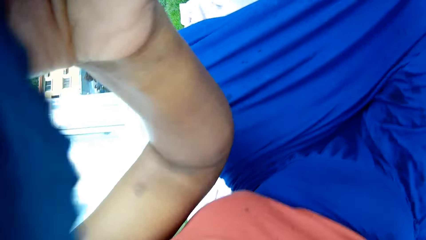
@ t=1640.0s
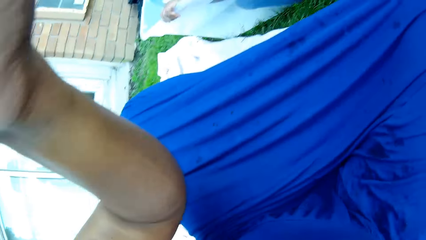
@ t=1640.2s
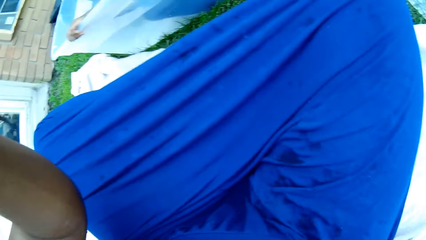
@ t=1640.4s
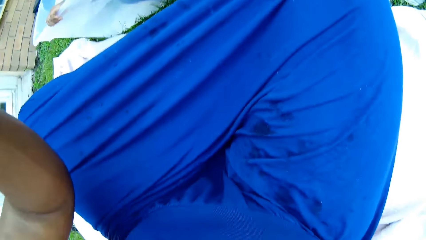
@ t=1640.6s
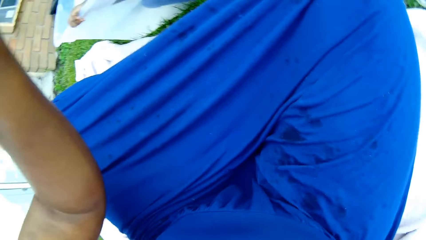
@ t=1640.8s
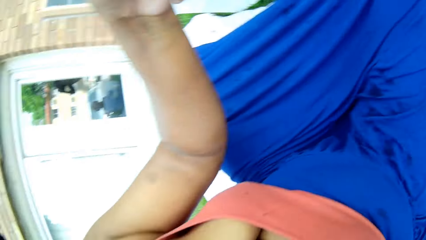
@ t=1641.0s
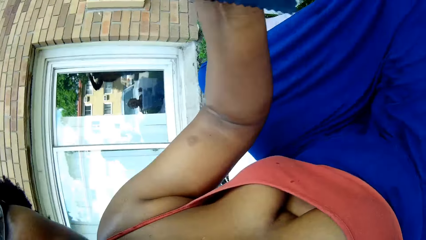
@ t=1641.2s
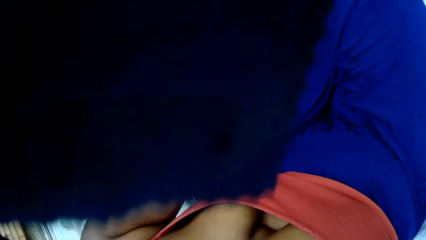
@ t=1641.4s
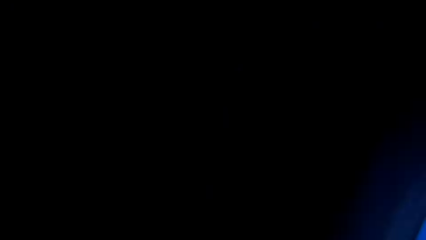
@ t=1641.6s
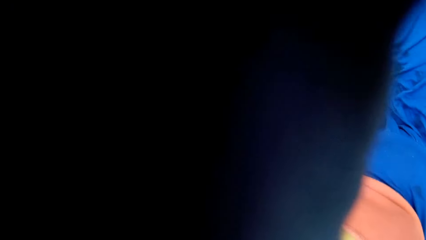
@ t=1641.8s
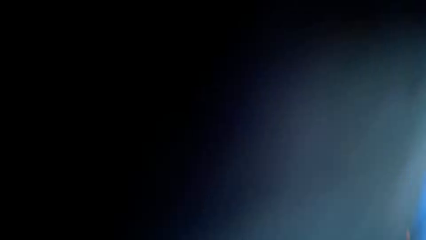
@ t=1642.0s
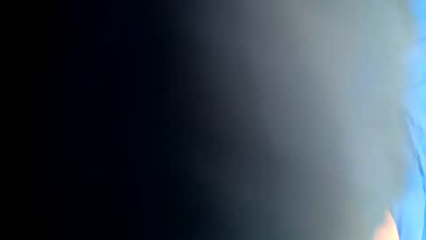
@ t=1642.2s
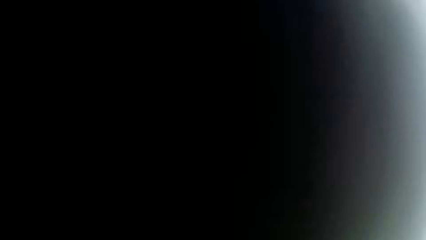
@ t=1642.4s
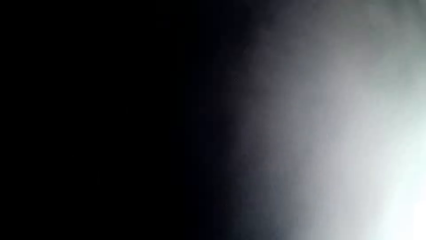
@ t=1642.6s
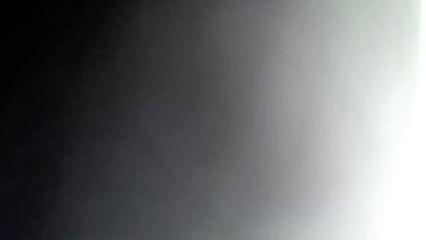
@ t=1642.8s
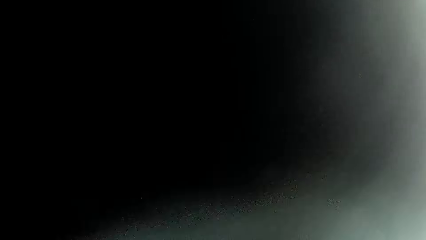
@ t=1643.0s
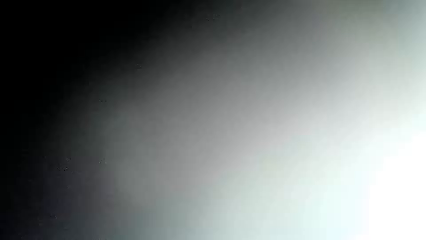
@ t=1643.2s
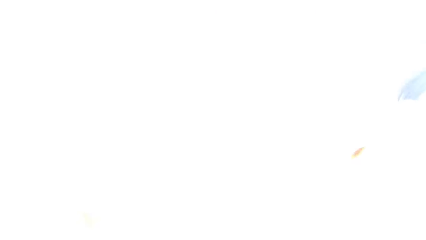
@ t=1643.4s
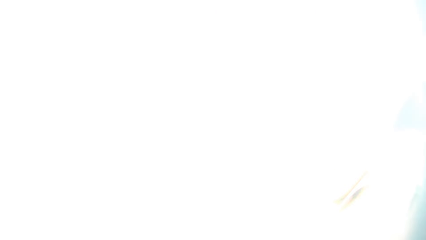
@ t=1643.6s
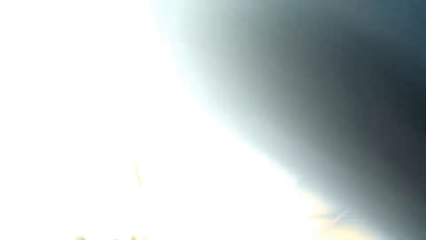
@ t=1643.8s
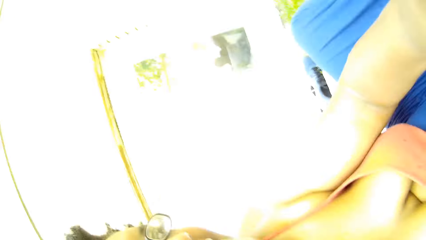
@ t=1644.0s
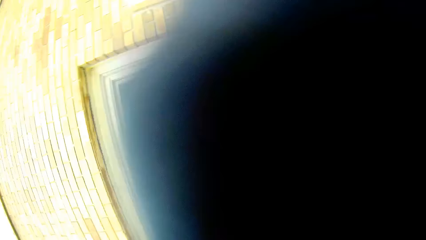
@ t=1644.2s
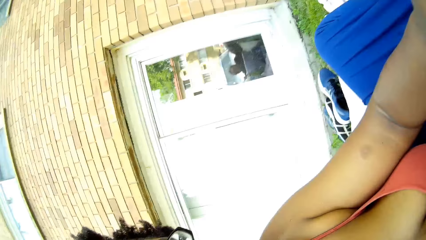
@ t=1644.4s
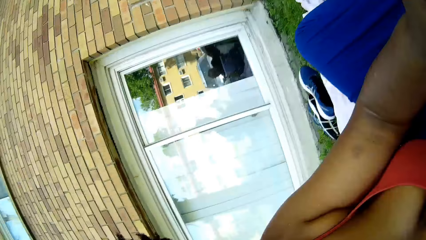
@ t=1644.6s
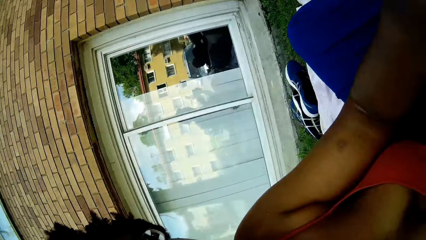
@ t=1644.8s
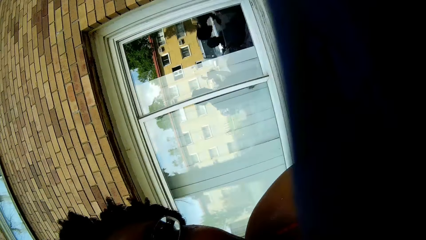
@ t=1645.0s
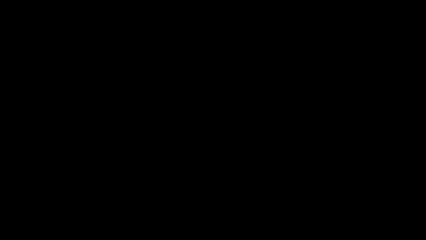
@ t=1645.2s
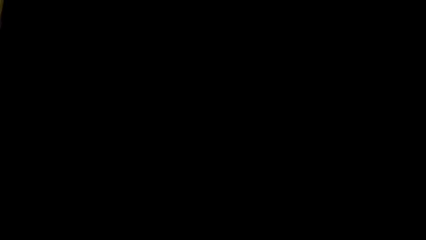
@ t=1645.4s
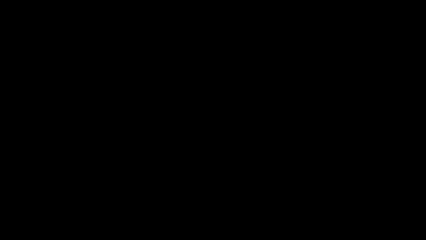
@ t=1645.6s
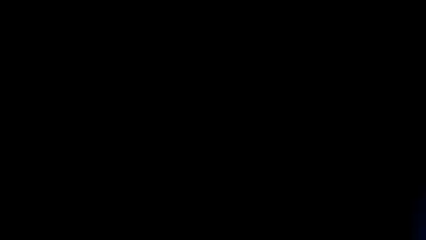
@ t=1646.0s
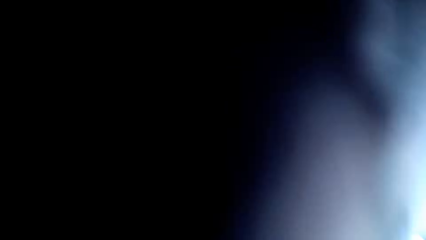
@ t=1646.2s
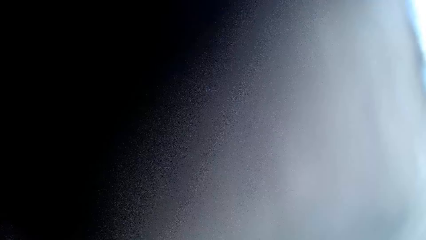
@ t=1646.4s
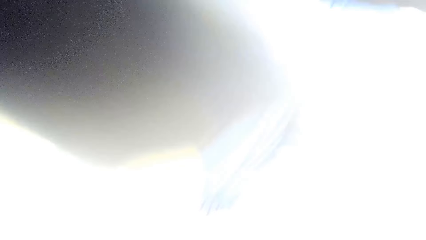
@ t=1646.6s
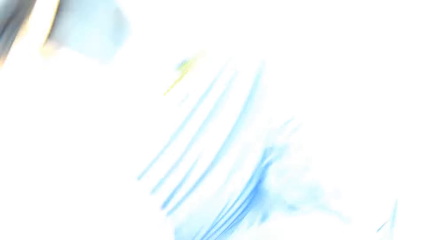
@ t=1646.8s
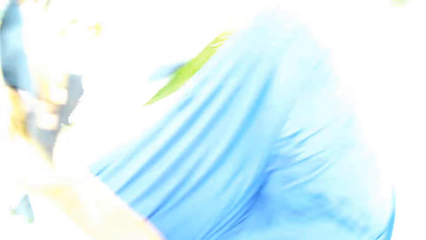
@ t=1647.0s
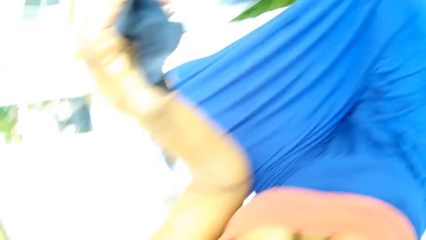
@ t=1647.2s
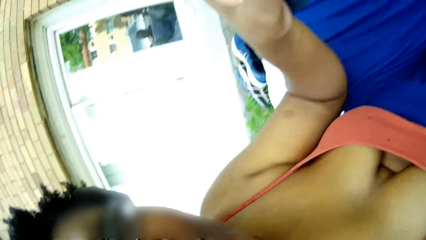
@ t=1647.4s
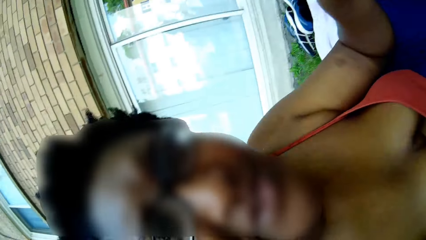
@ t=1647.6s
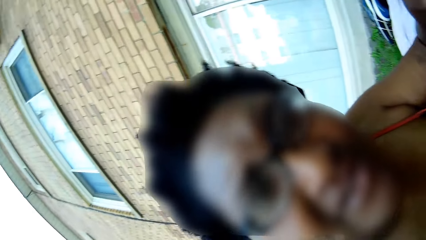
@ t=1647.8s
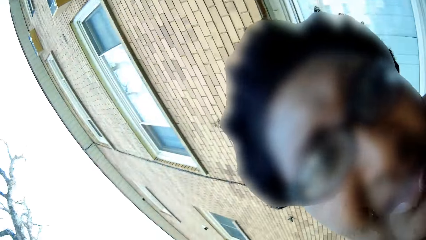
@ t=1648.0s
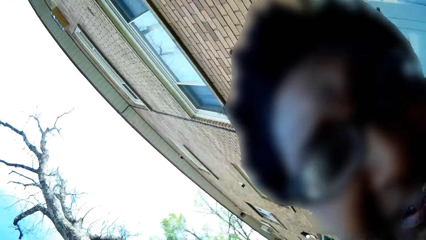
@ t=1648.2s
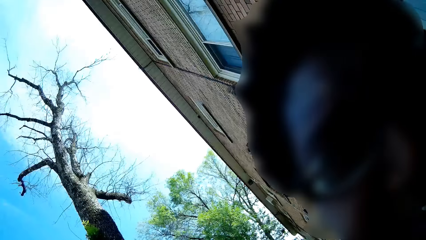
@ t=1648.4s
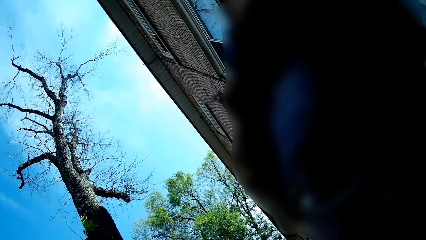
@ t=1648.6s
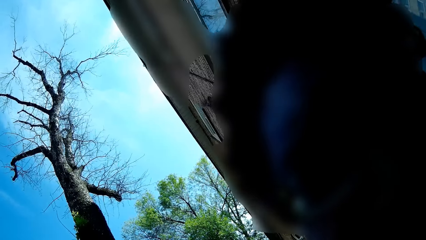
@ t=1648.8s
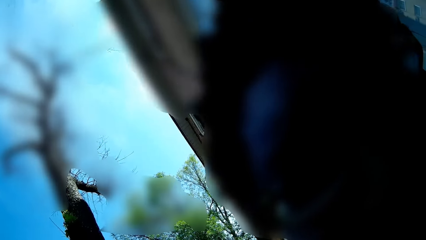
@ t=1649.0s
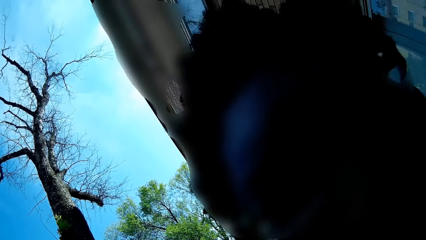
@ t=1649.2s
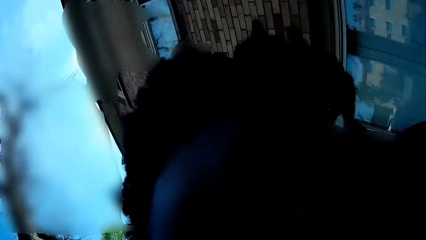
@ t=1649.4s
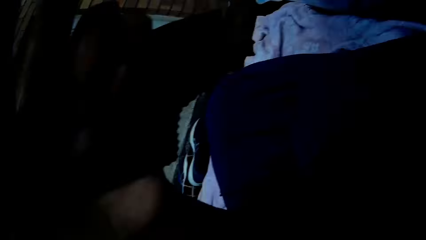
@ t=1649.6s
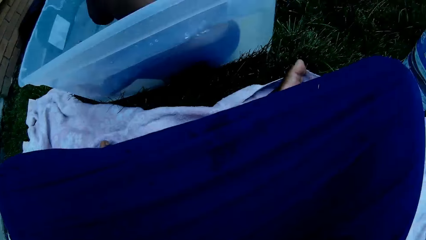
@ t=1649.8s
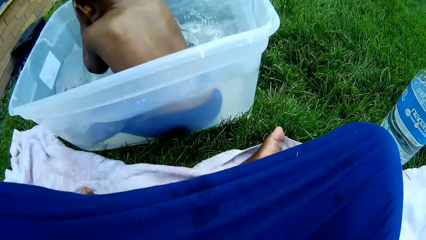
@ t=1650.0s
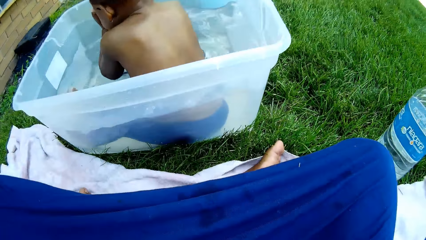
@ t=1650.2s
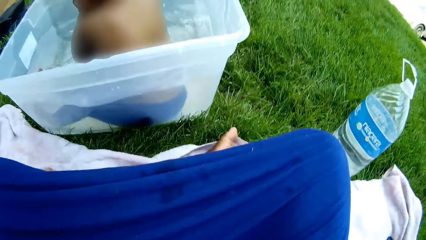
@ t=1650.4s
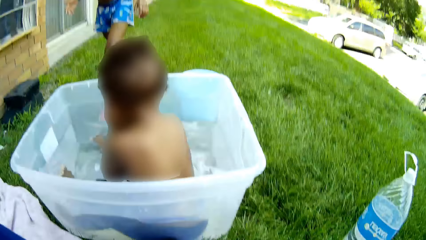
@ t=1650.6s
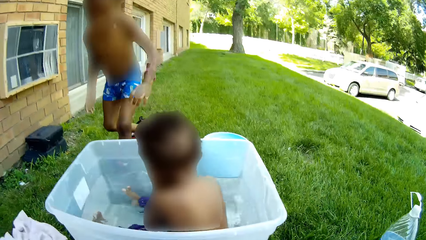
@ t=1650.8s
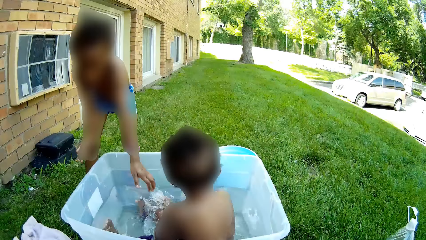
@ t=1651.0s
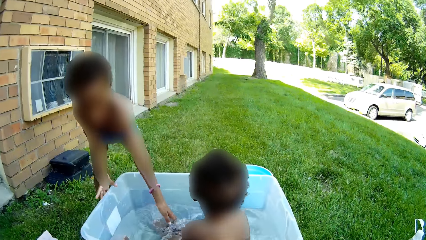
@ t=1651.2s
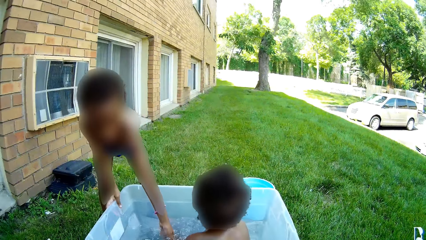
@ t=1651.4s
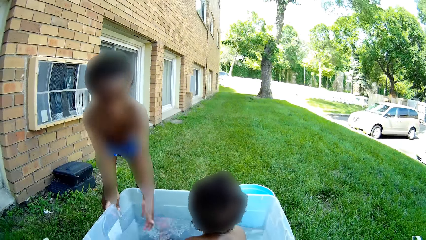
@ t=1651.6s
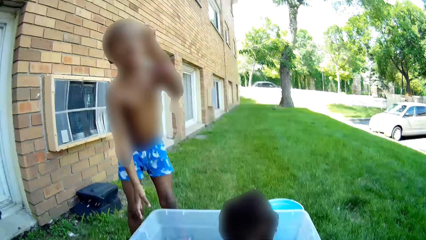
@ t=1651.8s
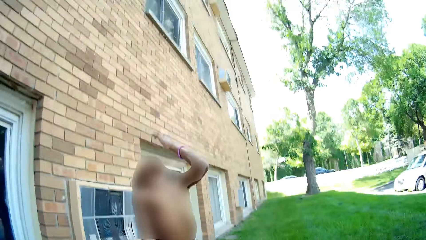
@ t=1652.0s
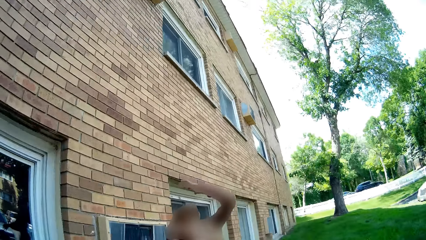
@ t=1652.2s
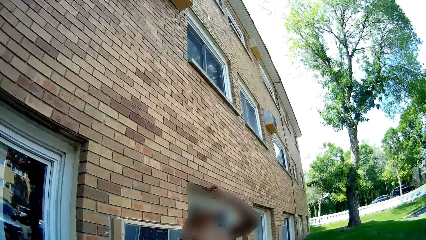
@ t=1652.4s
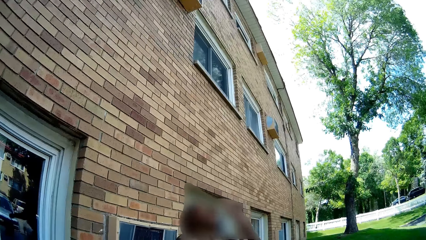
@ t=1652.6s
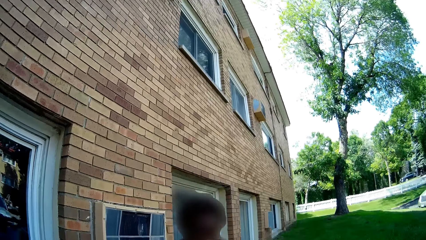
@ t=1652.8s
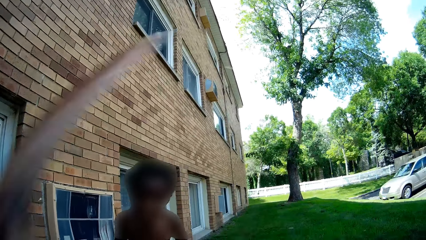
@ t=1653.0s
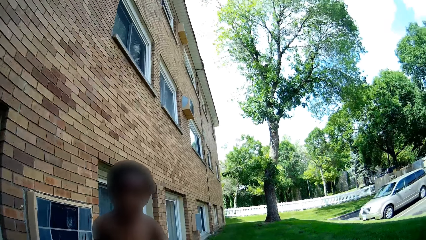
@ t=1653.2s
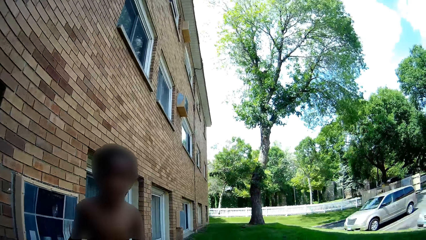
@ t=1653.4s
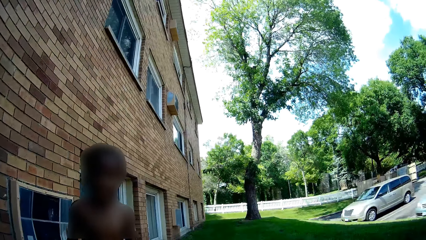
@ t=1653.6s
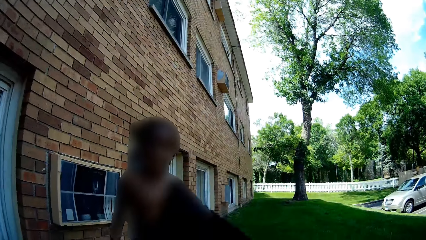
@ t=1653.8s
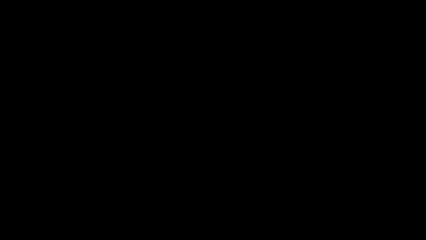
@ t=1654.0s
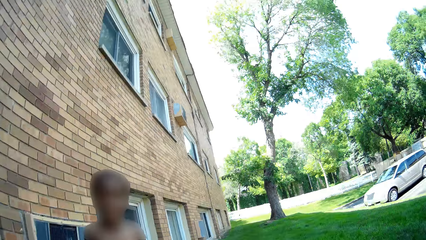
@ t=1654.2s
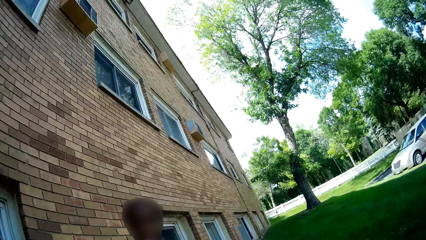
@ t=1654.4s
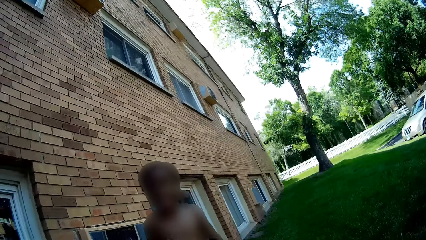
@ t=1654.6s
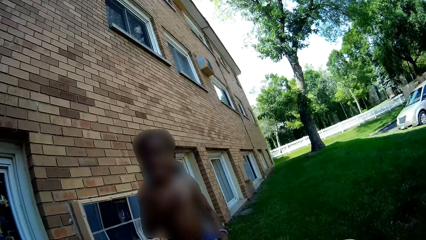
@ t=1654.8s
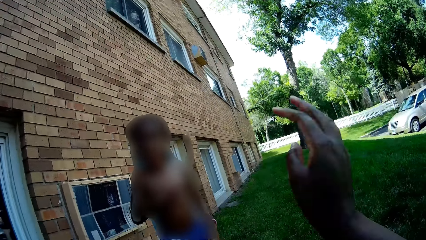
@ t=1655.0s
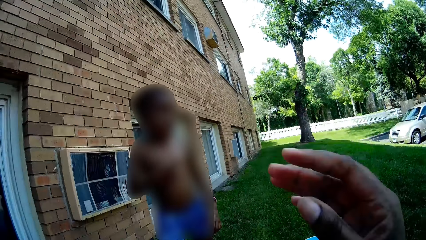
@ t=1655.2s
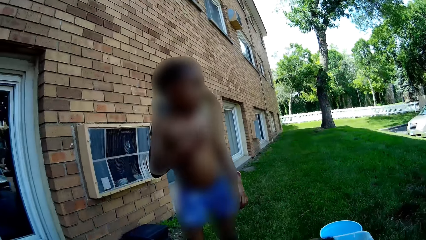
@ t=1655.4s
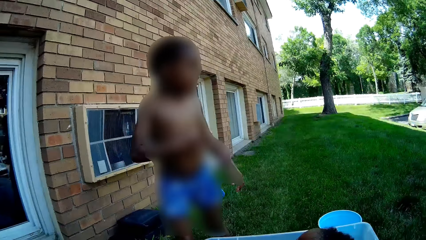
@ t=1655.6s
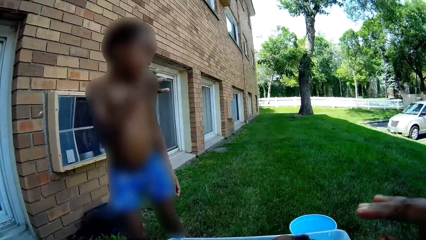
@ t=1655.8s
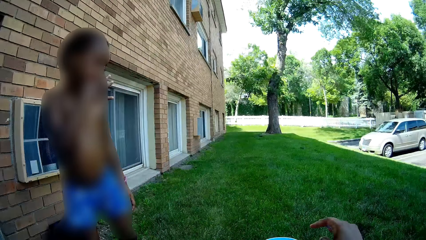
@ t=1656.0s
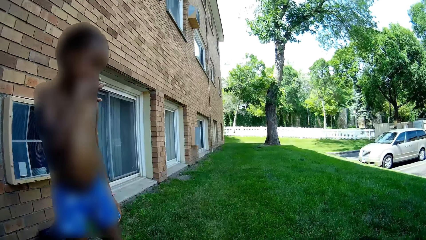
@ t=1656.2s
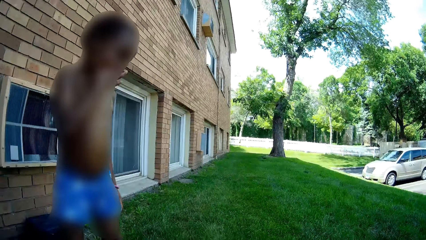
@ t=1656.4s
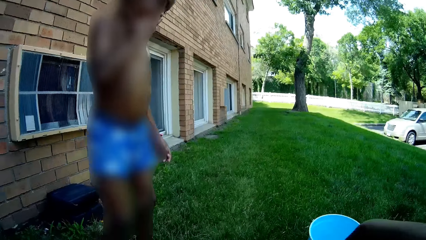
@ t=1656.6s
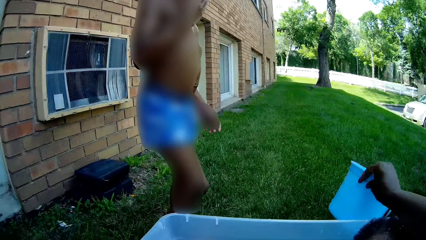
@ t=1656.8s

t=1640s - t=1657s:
The camera wearer listens to the child. The child plays with water in the bowl with his left hand.
